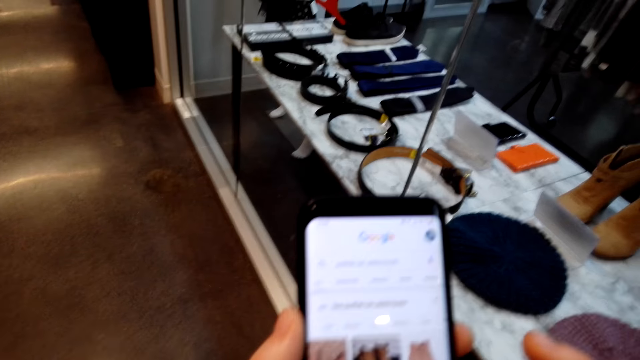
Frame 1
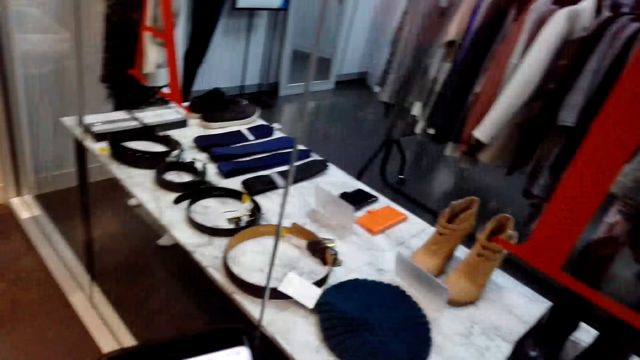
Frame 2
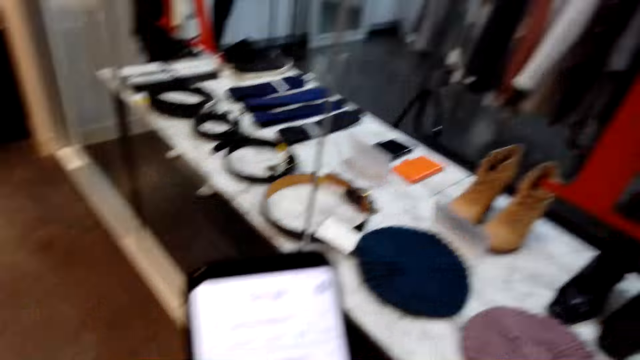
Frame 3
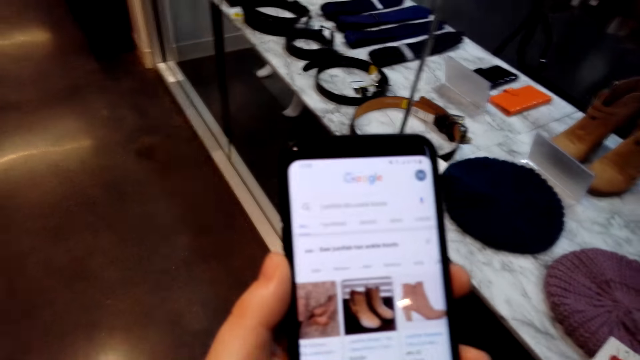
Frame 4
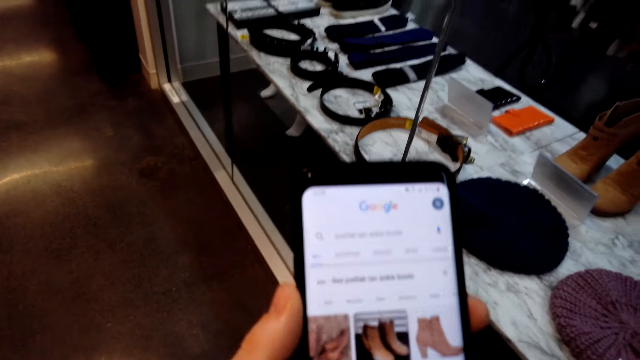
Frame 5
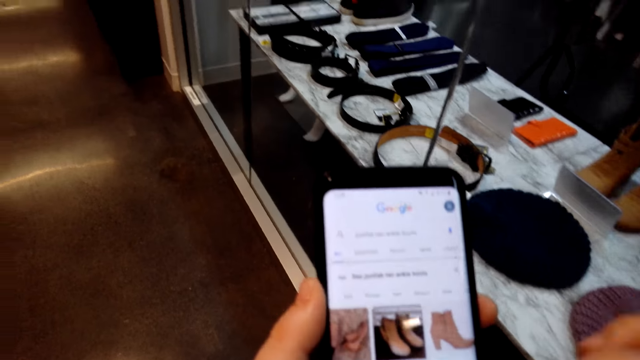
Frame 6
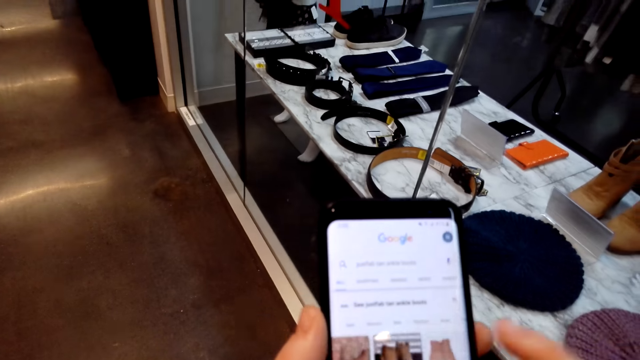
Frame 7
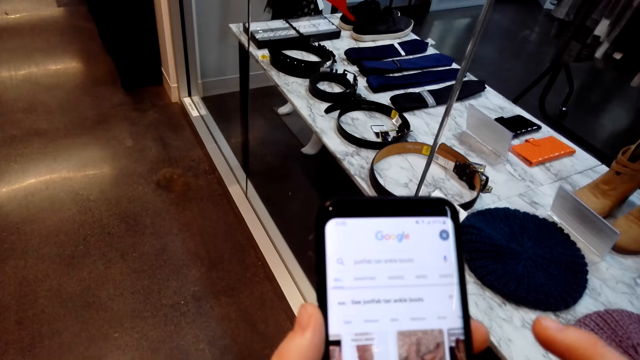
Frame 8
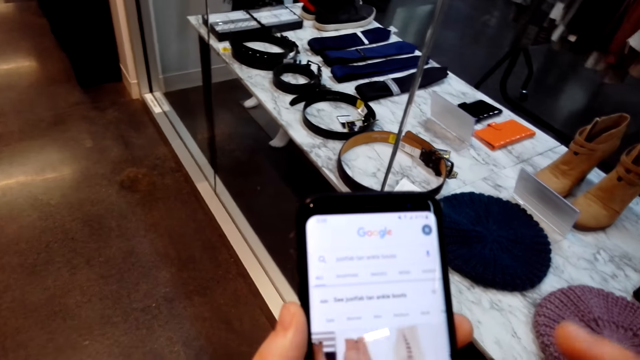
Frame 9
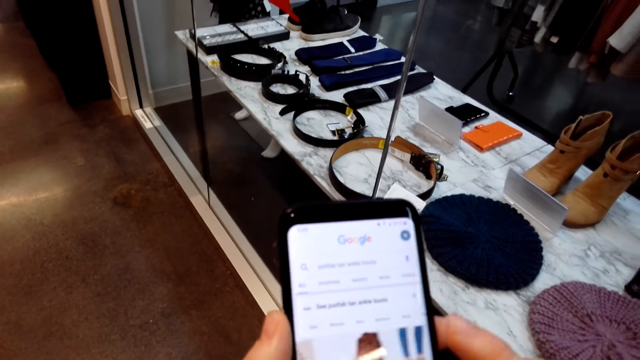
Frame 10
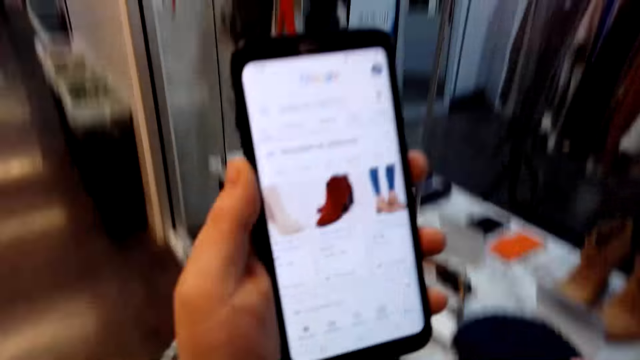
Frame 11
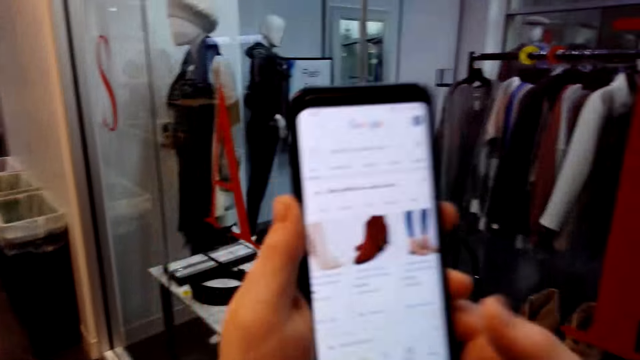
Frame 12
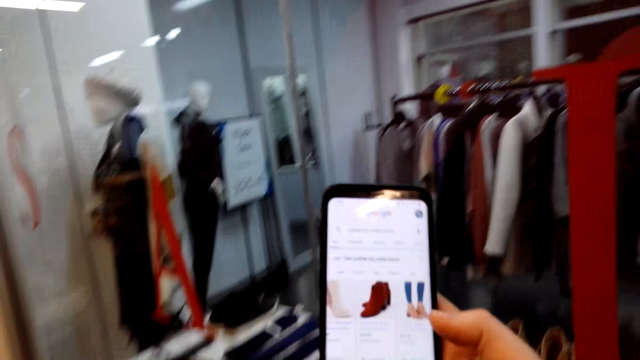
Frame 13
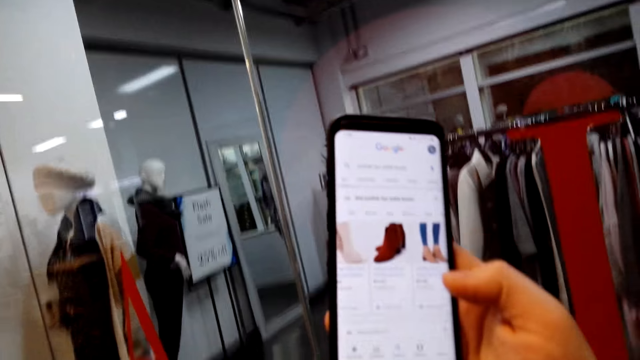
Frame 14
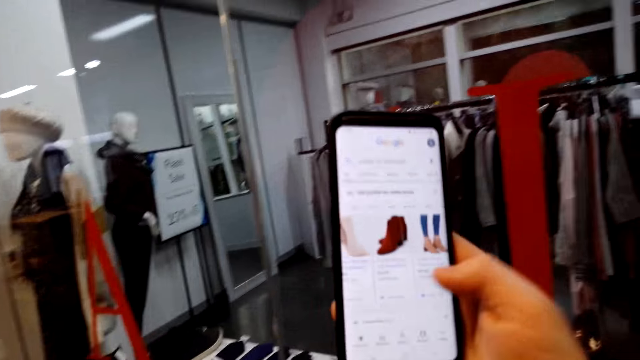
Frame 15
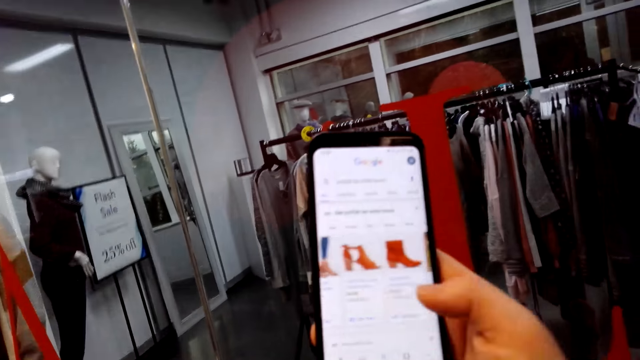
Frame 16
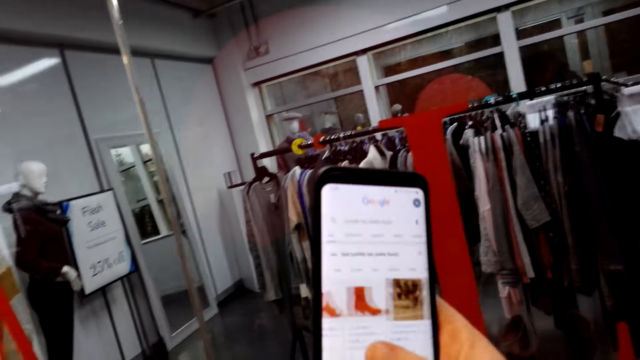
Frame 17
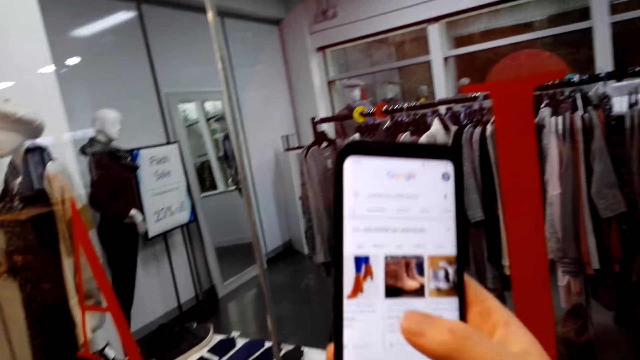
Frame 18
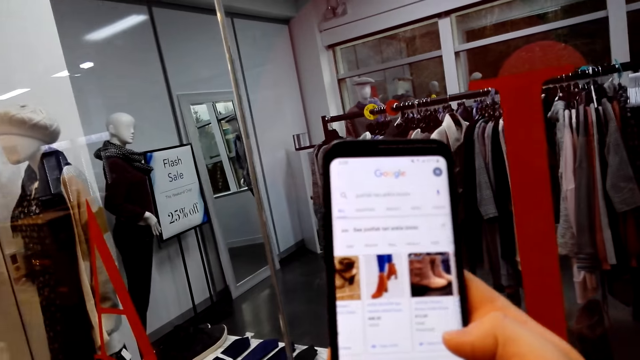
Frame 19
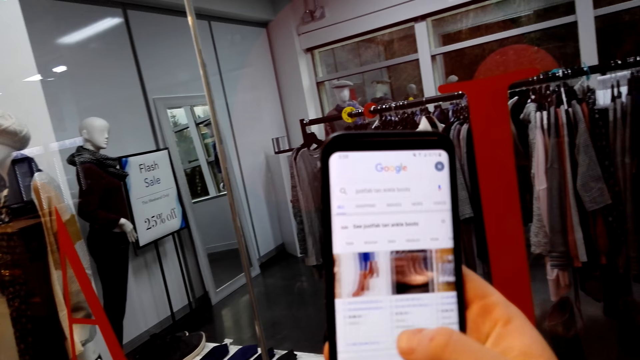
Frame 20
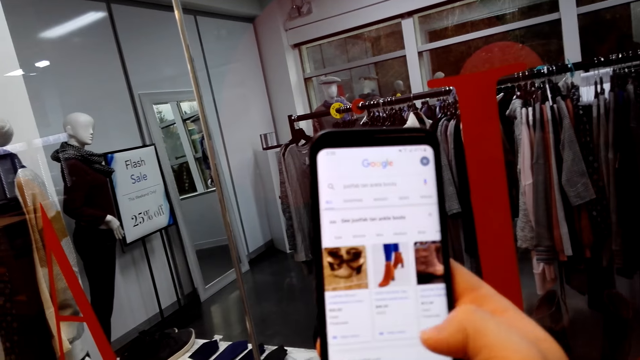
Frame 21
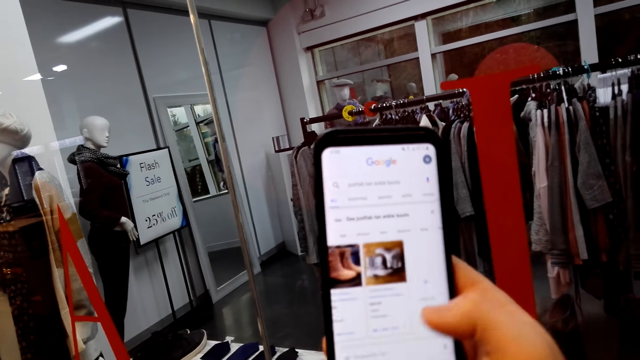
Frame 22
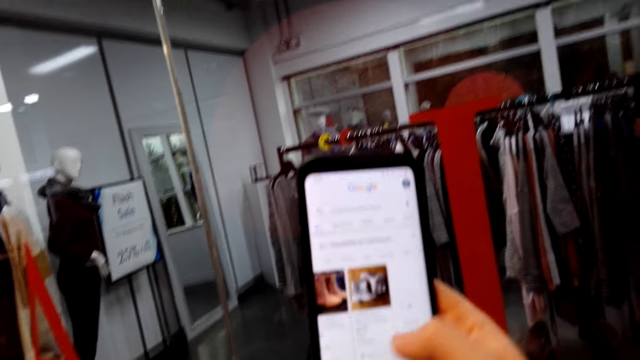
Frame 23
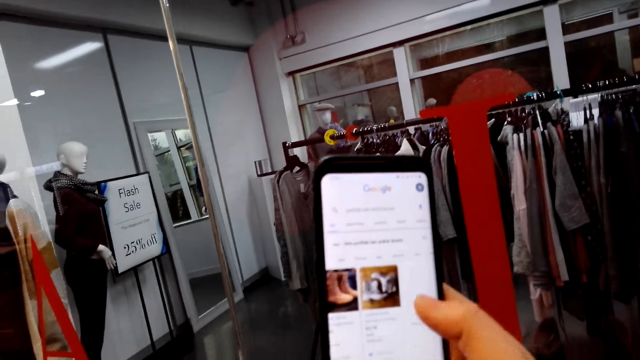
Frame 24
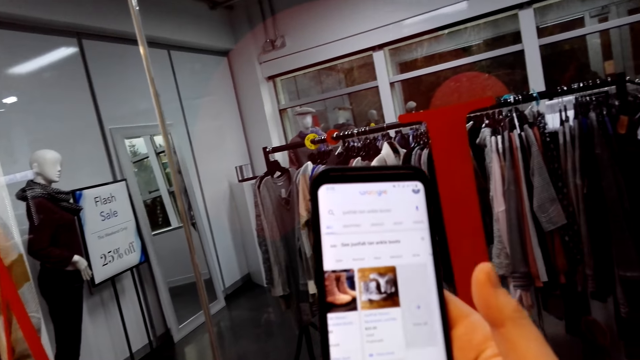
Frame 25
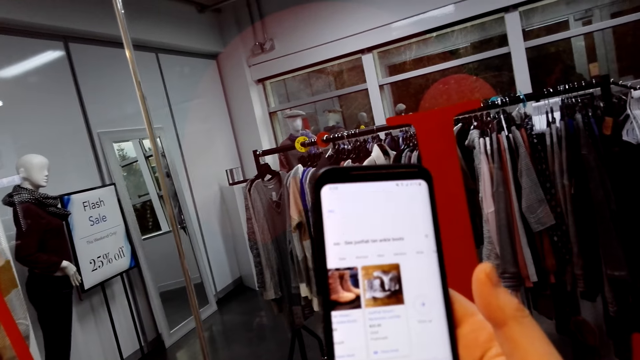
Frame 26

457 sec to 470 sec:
The camera wearer holds the phone by the right hand. They operate the phone.

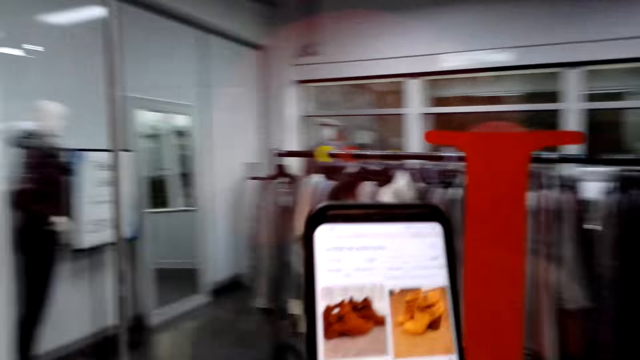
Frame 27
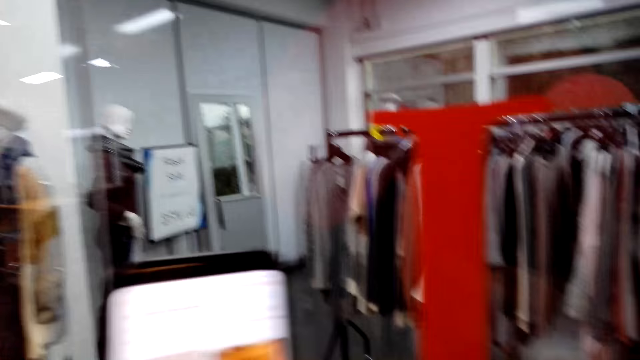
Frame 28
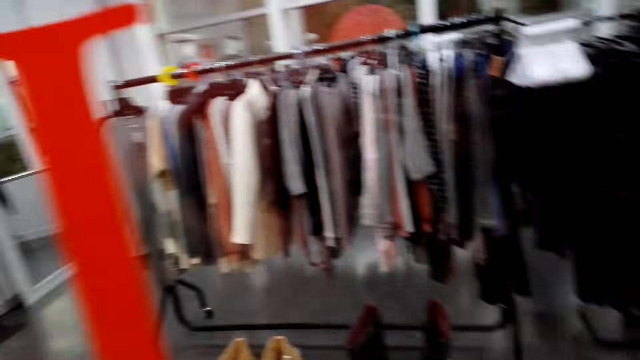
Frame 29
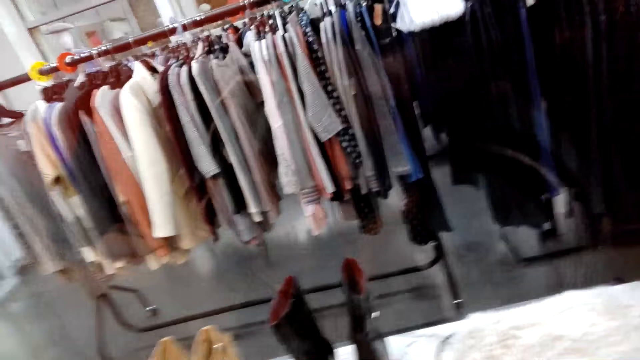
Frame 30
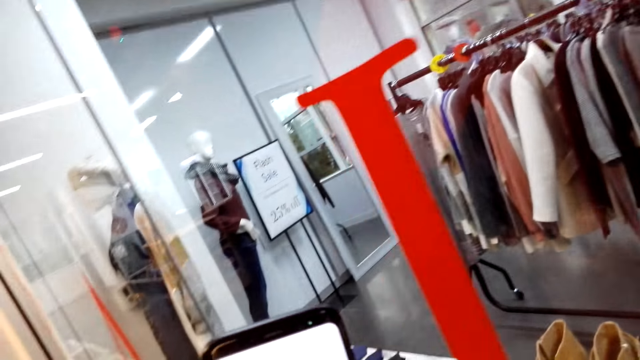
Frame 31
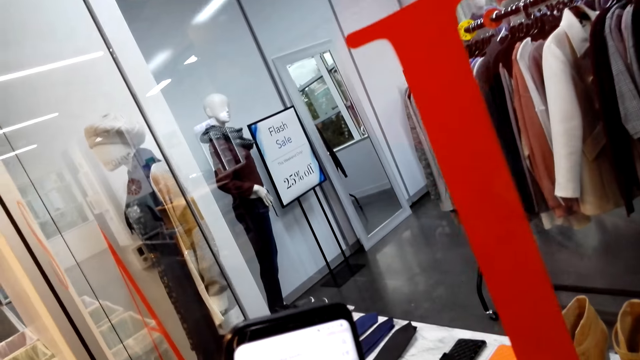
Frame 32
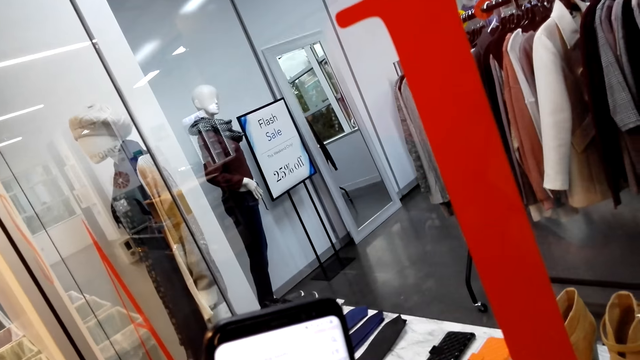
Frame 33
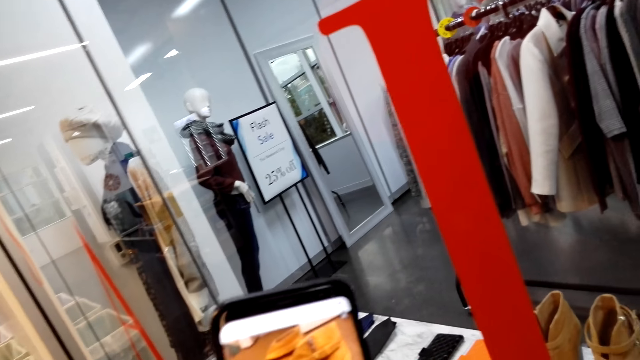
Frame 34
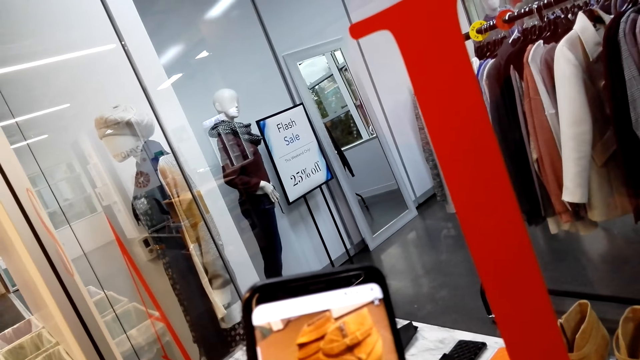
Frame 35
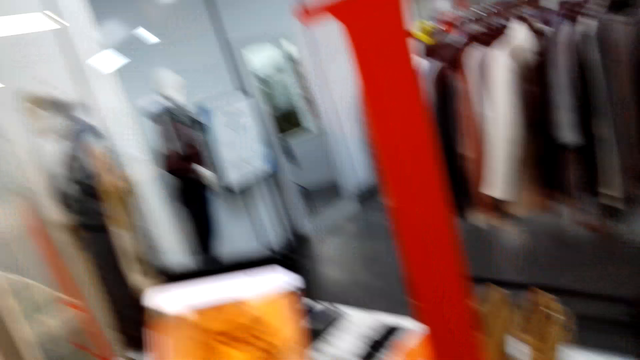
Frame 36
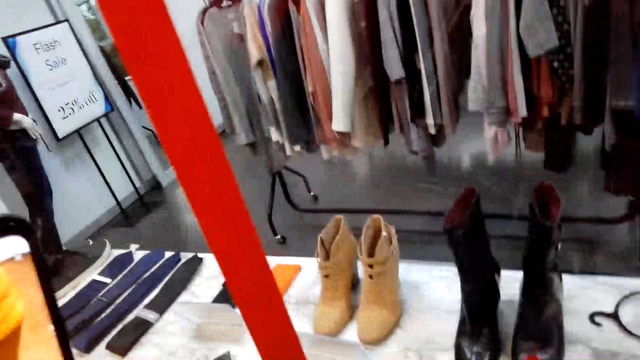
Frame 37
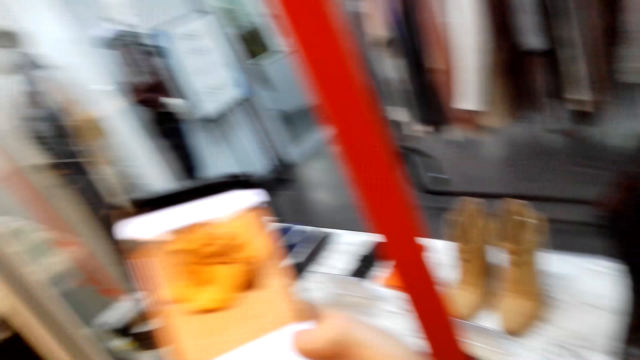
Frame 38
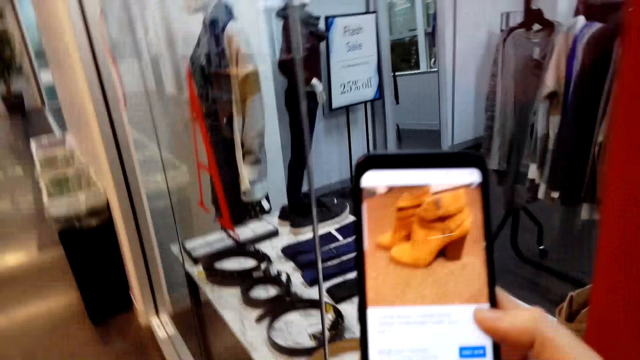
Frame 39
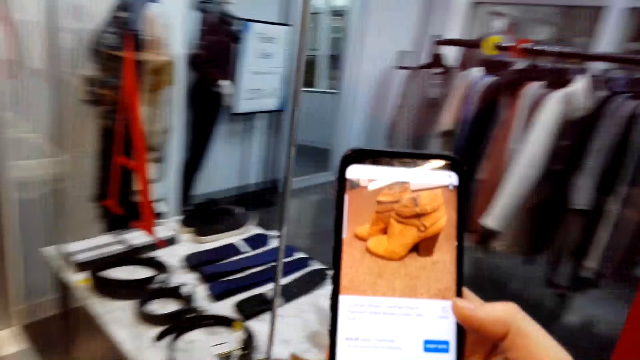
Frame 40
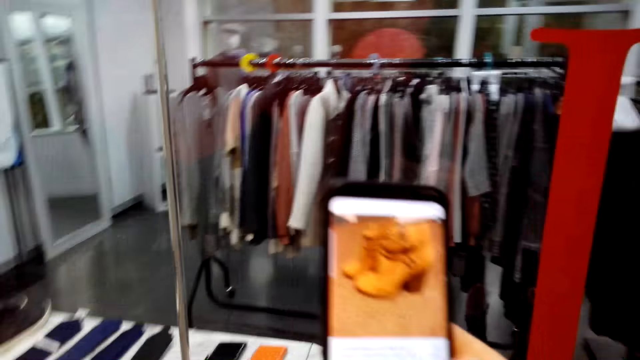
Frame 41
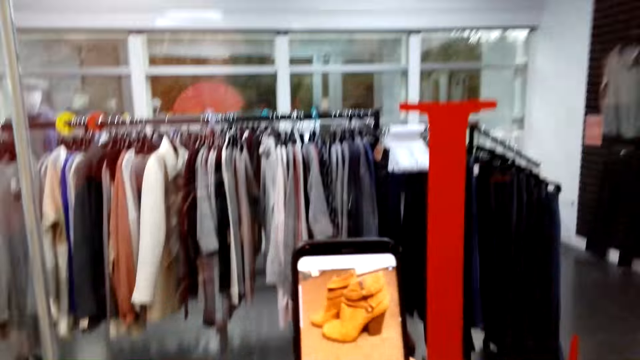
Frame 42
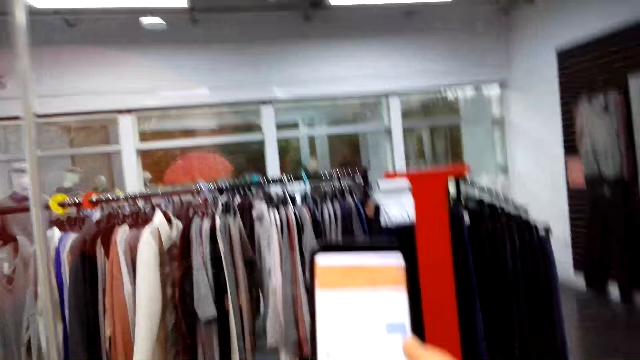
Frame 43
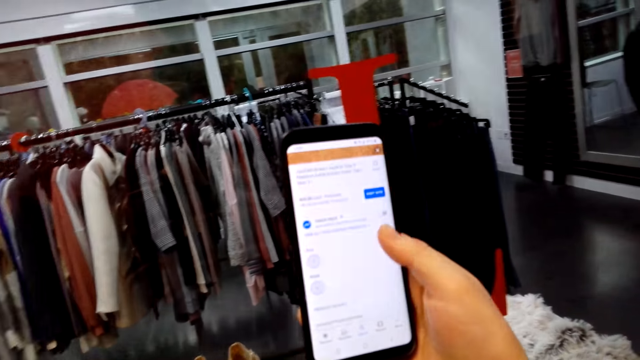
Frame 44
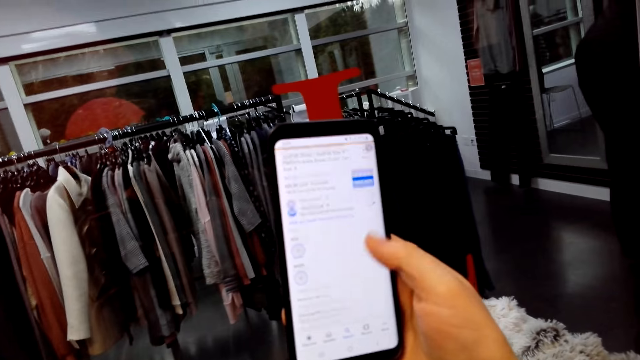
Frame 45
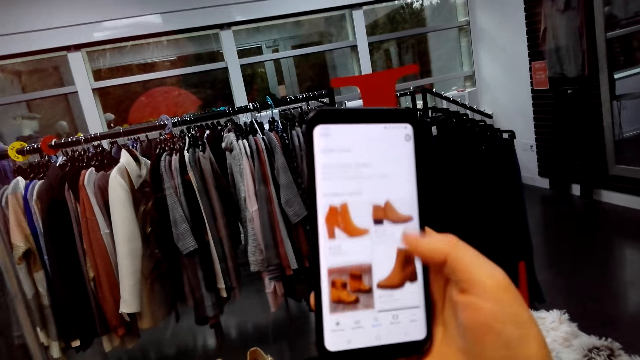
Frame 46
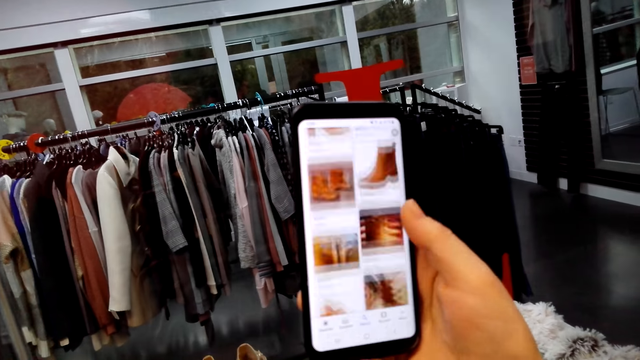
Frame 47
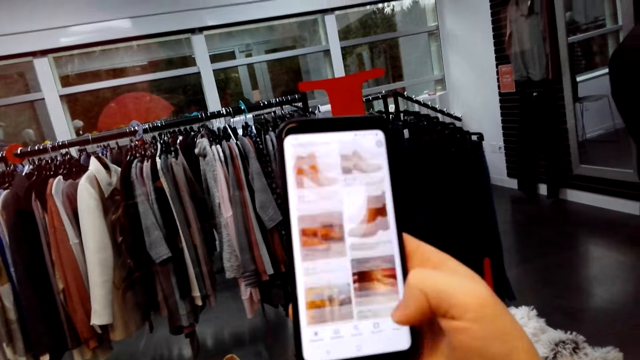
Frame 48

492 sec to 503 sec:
The camera wearer walks in the room. They operate a phone.
